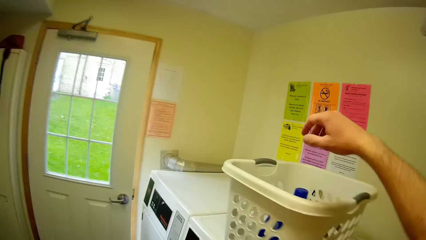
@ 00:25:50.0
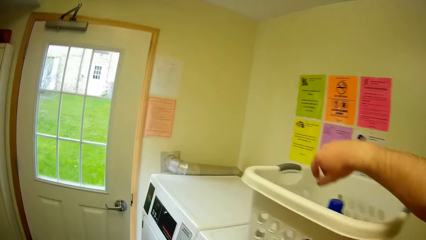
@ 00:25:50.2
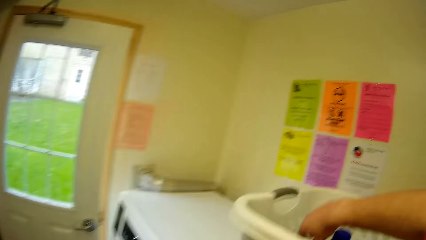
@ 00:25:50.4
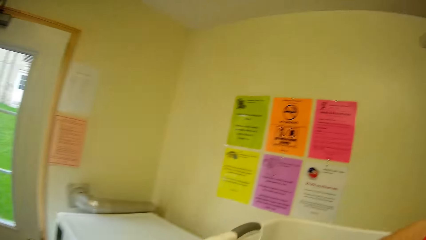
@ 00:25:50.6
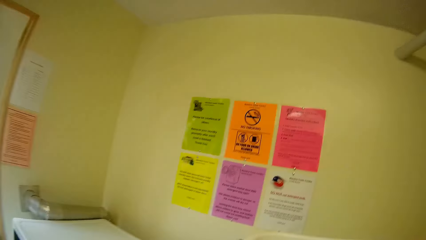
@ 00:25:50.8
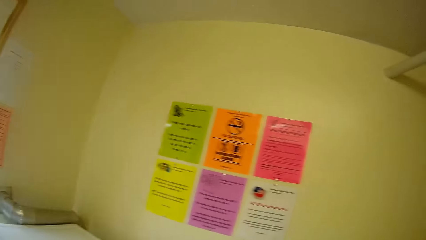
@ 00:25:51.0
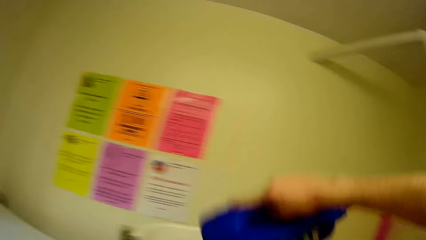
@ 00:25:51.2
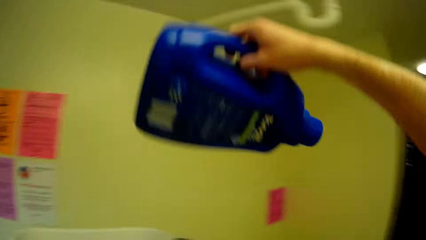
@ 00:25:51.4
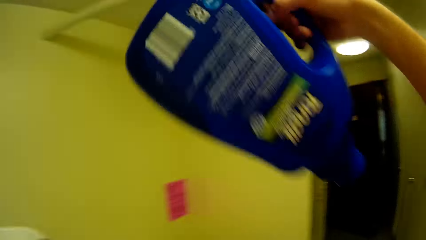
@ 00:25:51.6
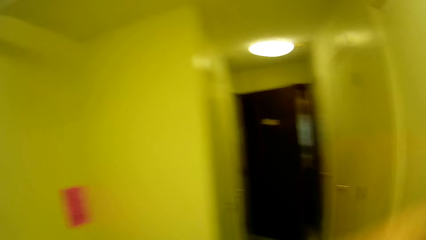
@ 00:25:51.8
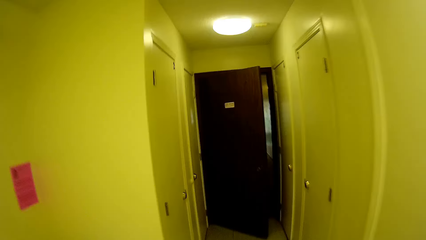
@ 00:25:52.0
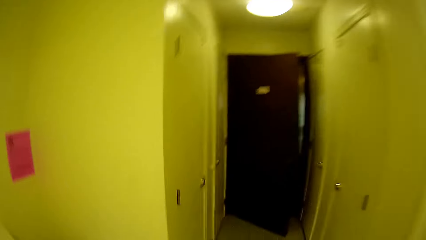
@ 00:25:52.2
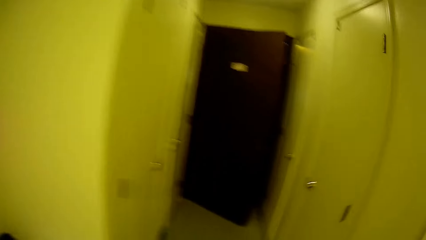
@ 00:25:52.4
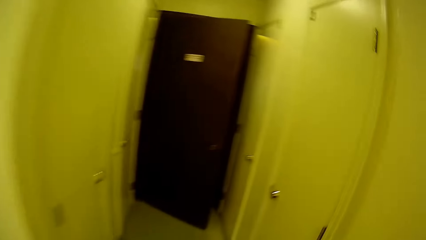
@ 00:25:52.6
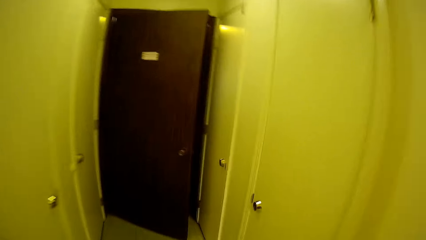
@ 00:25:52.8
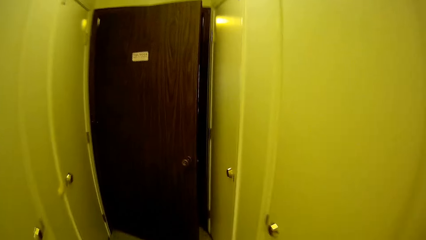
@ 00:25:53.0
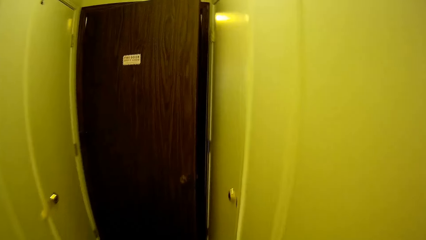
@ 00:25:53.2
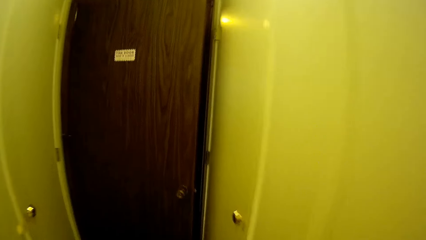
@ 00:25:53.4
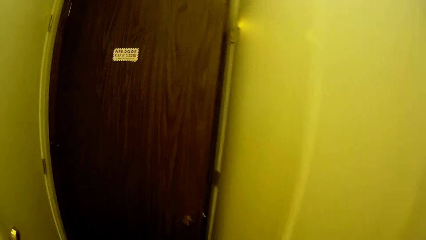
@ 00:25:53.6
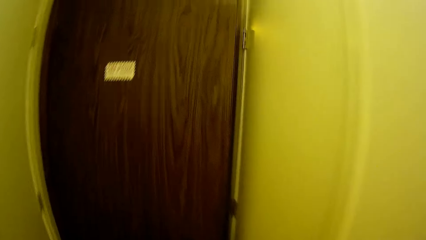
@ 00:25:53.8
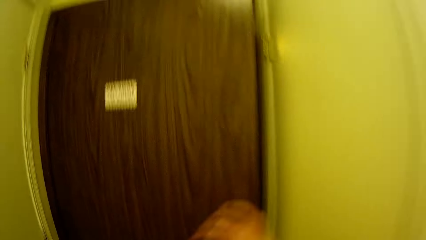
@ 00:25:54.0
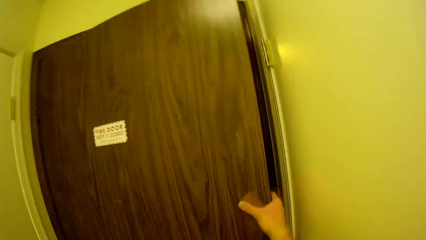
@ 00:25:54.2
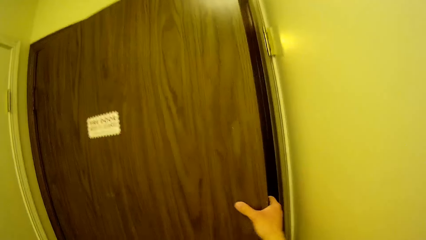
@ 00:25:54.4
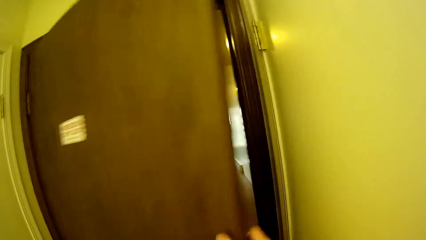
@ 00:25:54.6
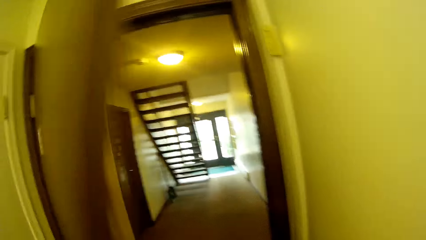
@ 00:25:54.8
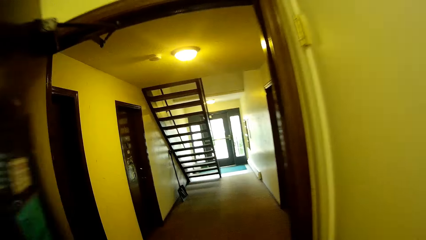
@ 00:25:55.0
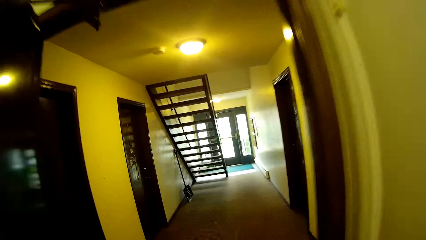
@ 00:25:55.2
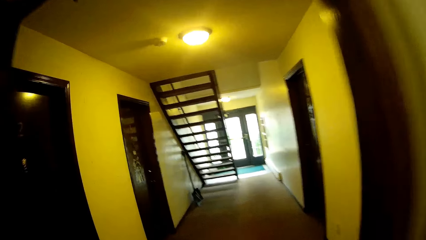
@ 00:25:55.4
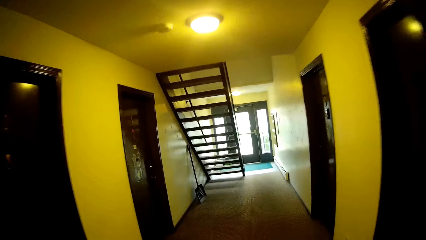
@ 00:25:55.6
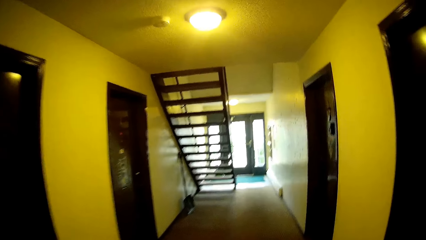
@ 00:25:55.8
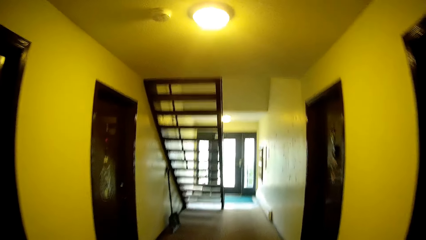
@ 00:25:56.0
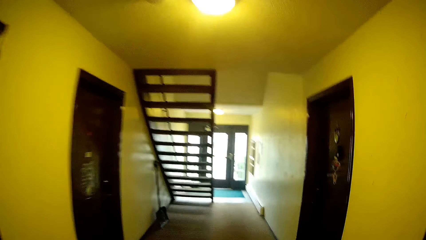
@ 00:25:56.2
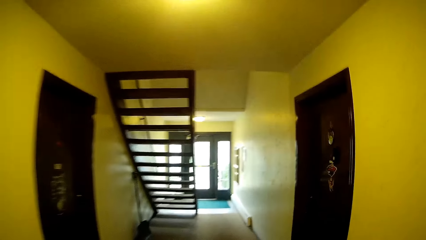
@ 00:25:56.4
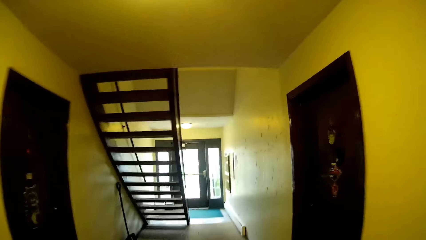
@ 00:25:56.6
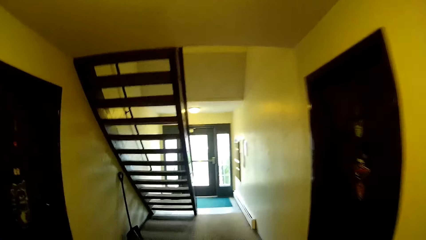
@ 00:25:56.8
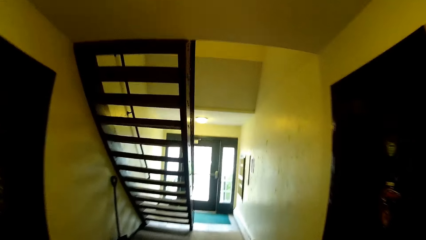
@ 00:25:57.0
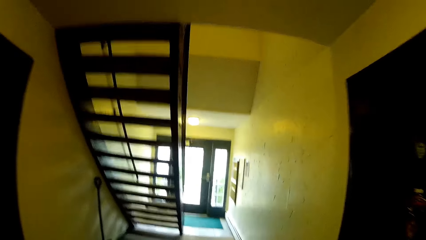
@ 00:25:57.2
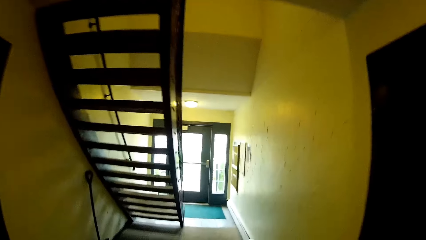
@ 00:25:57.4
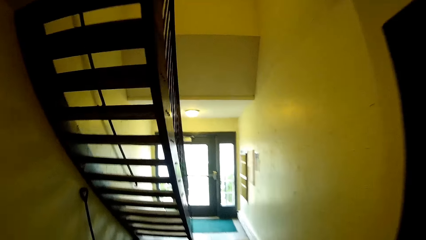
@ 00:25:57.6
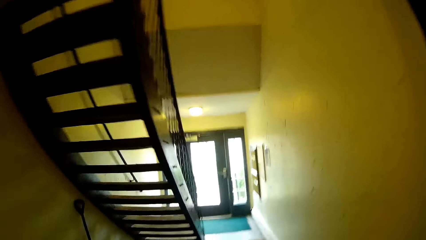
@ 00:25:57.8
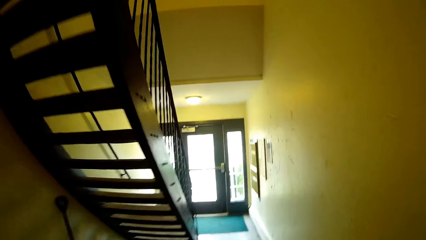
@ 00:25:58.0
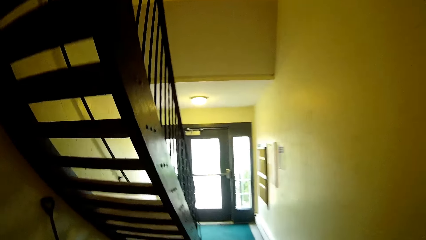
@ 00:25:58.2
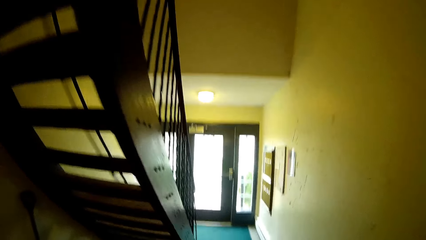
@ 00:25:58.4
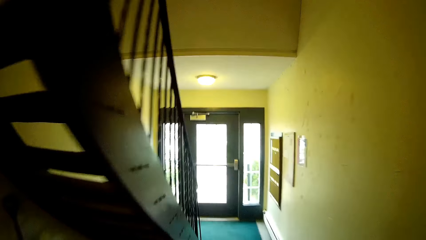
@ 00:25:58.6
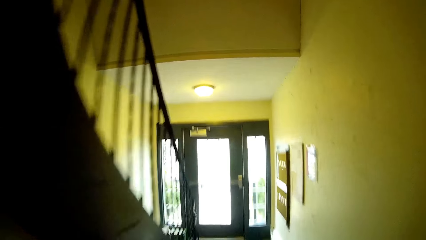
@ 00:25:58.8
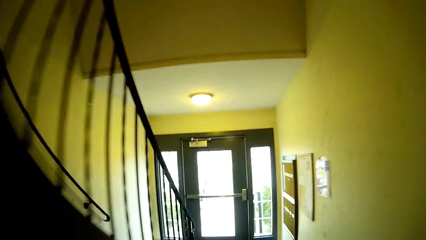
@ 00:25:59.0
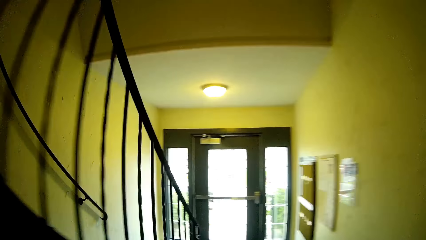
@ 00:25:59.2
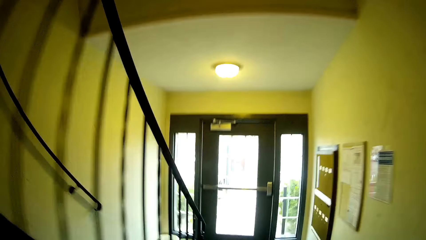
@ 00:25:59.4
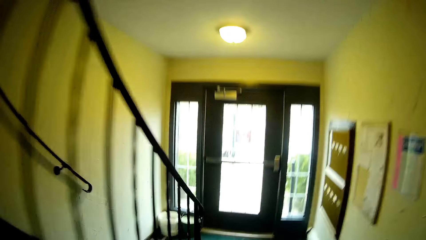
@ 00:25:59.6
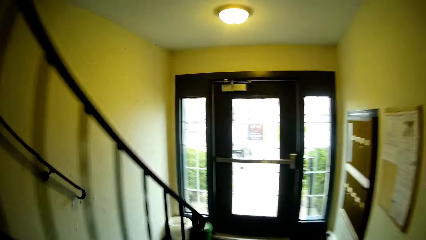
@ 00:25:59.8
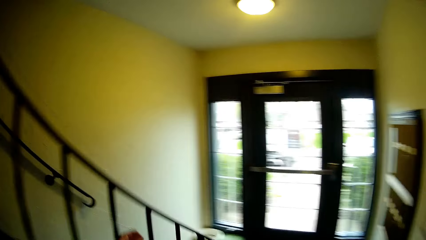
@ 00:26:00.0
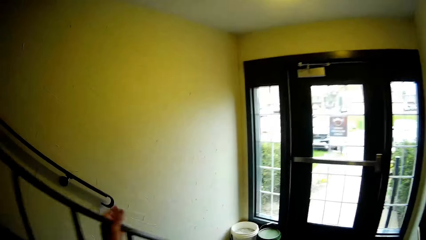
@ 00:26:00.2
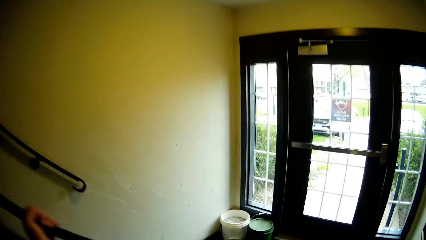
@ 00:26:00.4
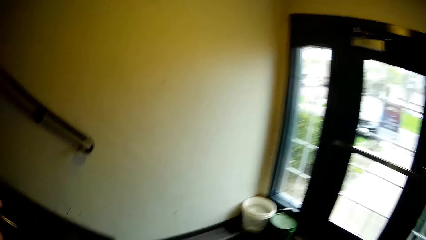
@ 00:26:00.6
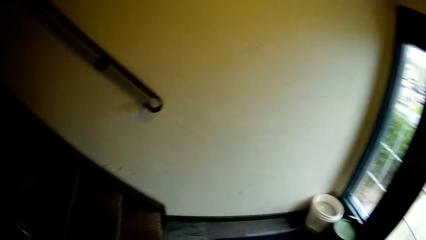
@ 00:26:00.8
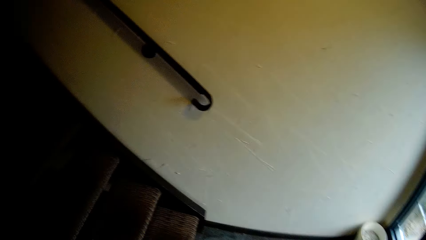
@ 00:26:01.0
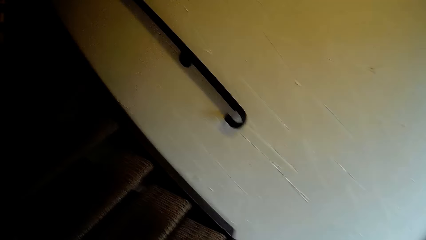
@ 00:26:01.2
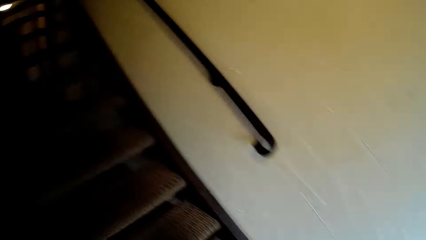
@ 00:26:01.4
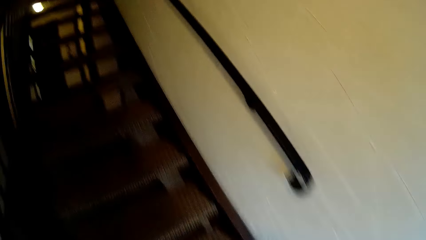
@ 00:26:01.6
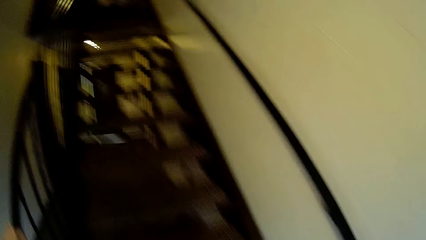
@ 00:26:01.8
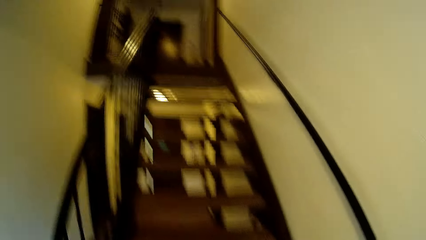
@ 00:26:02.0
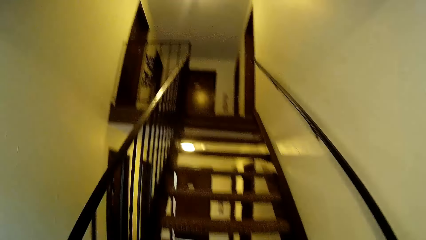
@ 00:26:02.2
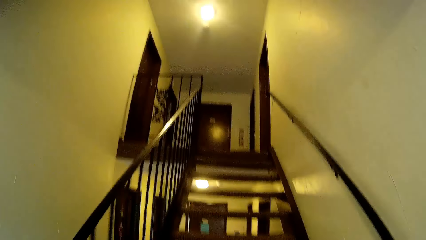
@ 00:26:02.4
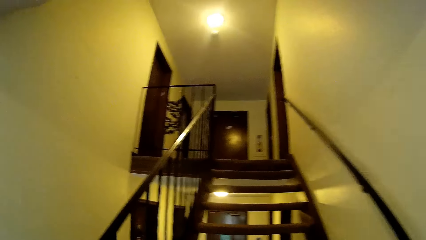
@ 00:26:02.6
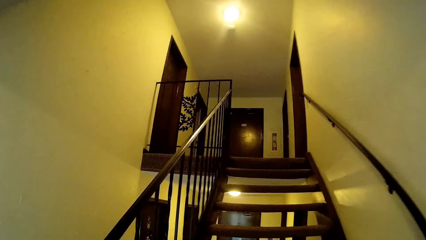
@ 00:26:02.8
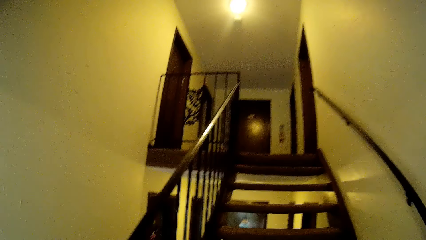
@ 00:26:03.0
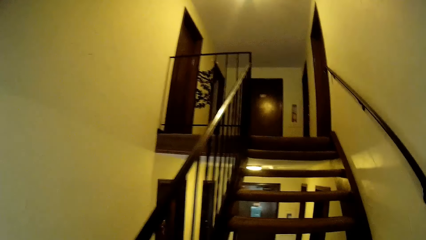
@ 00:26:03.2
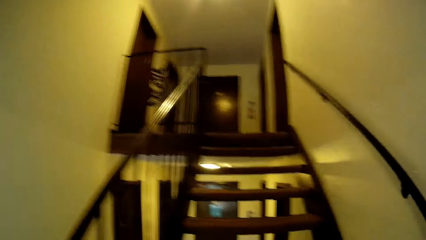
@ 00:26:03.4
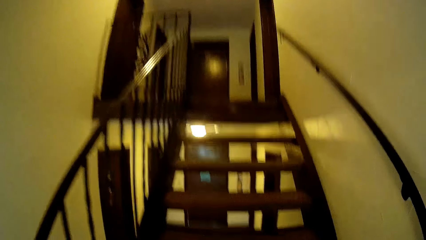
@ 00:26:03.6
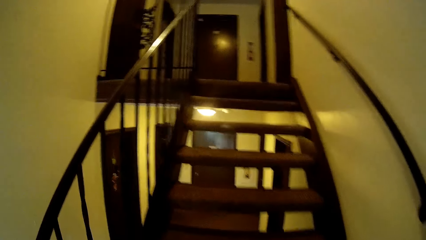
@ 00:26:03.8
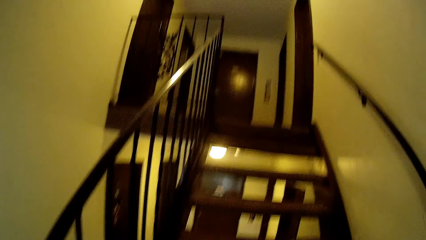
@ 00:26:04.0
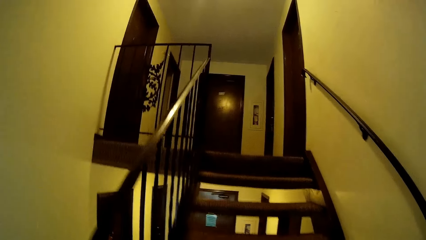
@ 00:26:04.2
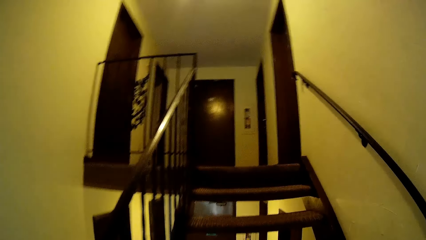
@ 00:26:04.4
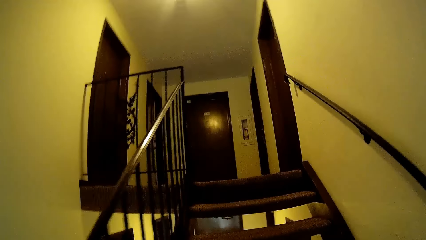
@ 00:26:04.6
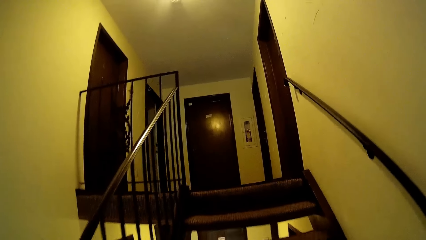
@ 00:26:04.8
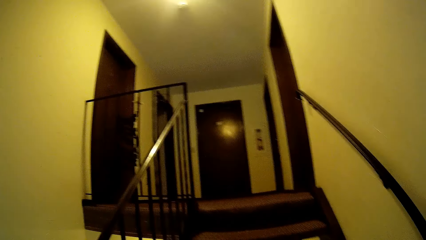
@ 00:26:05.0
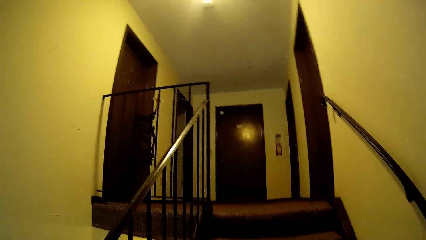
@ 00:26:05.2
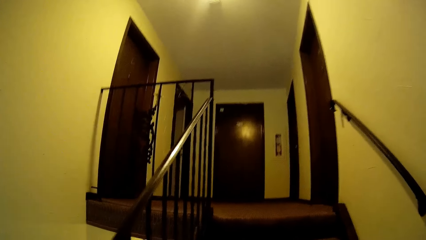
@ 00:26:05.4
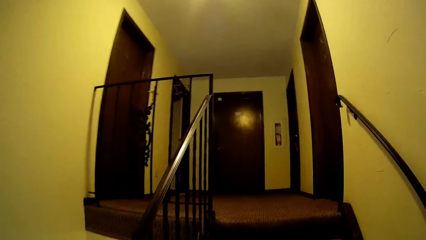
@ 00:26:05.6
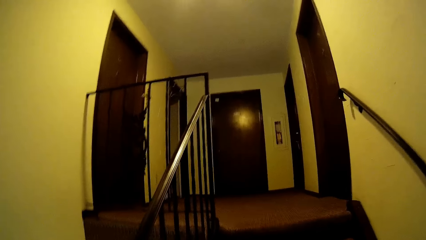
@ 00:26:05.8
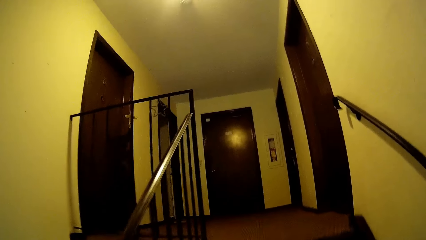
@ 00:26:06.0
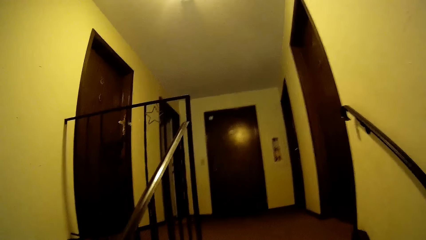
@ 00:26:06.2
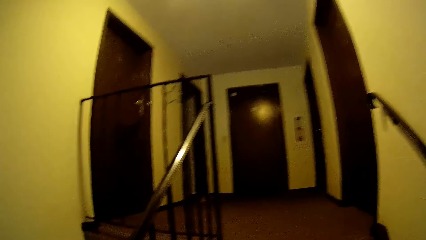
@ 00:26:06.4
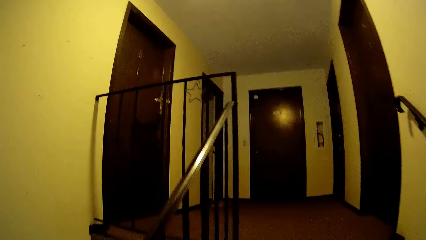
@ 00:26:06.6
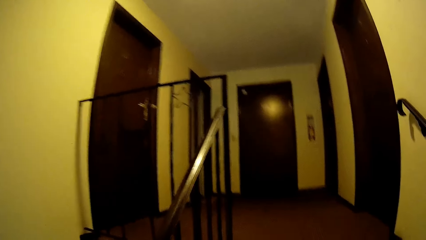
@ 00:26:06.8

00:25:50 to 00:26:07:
The camera wearer takes a keg from a plastic basket with his right hand. He opens the door with his right hand. He climbs up the stairs.
